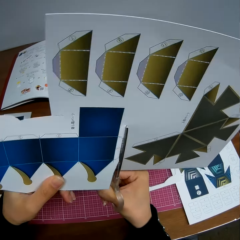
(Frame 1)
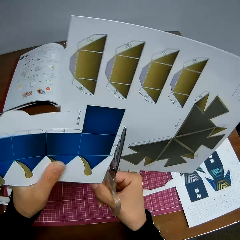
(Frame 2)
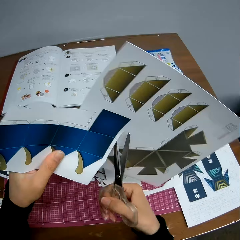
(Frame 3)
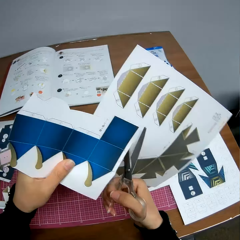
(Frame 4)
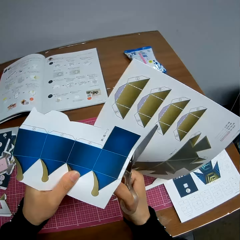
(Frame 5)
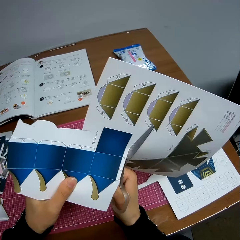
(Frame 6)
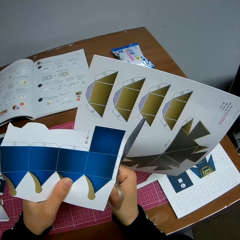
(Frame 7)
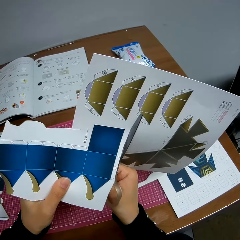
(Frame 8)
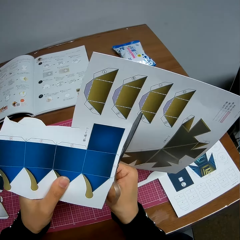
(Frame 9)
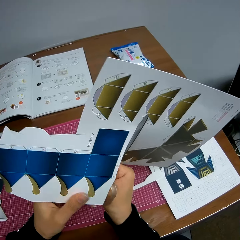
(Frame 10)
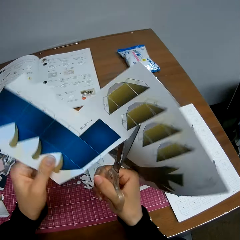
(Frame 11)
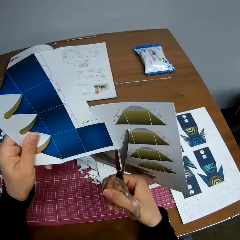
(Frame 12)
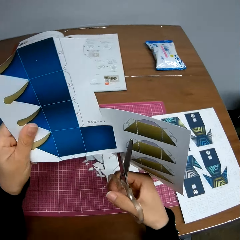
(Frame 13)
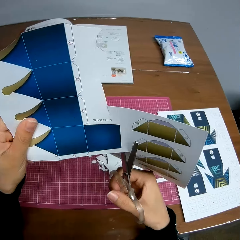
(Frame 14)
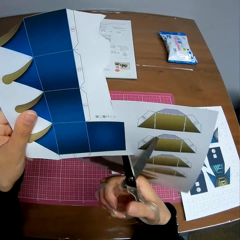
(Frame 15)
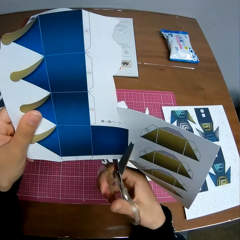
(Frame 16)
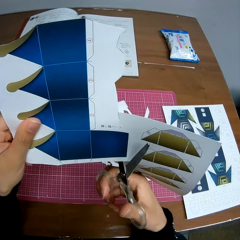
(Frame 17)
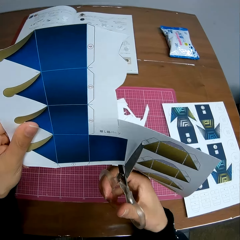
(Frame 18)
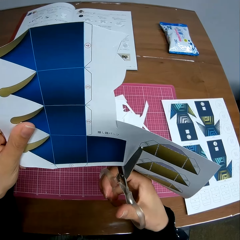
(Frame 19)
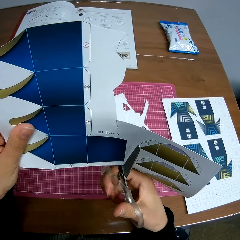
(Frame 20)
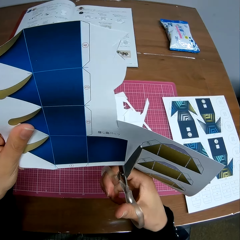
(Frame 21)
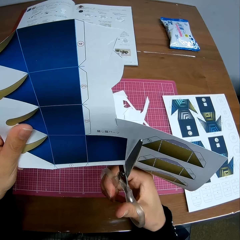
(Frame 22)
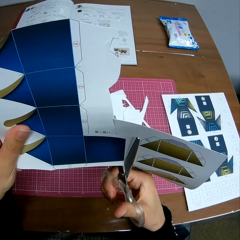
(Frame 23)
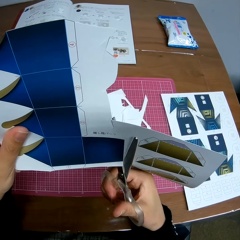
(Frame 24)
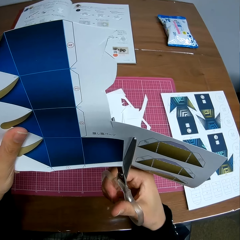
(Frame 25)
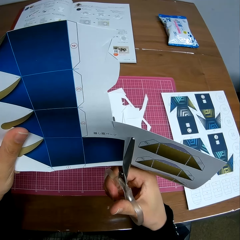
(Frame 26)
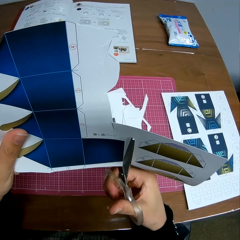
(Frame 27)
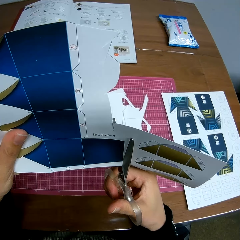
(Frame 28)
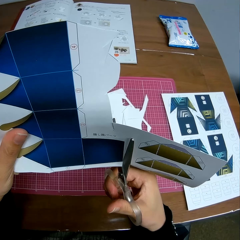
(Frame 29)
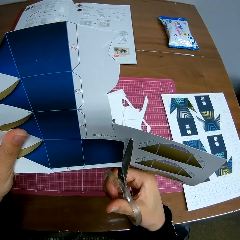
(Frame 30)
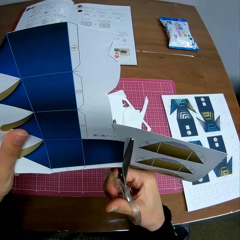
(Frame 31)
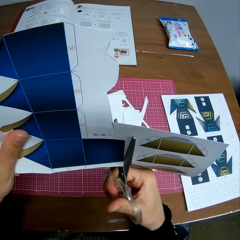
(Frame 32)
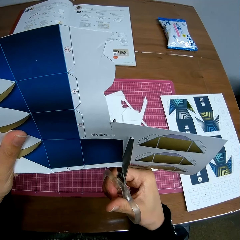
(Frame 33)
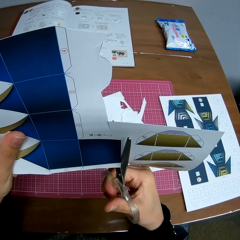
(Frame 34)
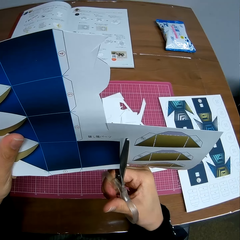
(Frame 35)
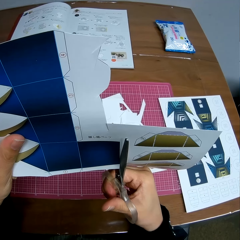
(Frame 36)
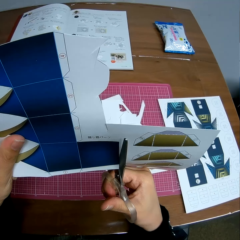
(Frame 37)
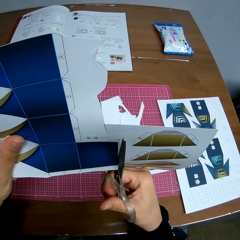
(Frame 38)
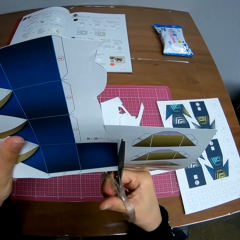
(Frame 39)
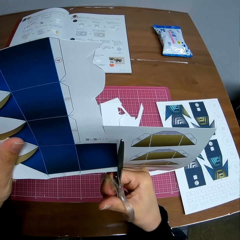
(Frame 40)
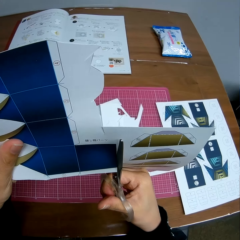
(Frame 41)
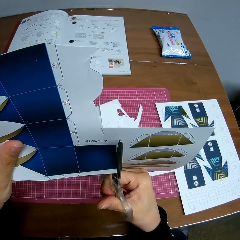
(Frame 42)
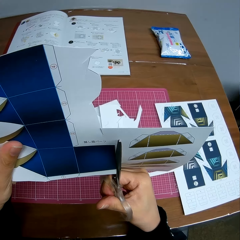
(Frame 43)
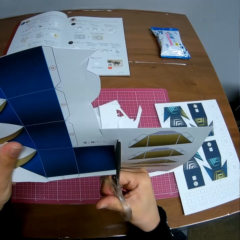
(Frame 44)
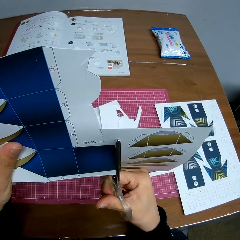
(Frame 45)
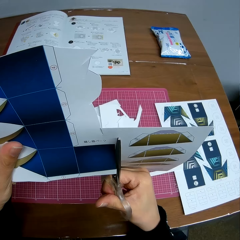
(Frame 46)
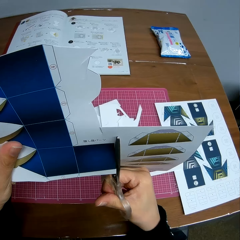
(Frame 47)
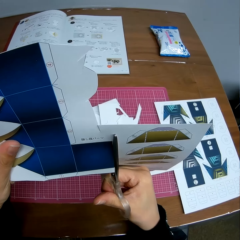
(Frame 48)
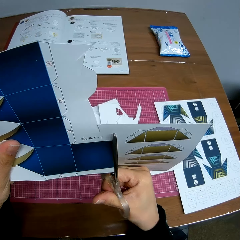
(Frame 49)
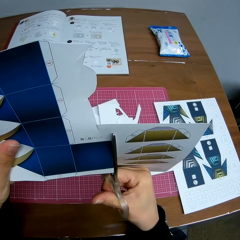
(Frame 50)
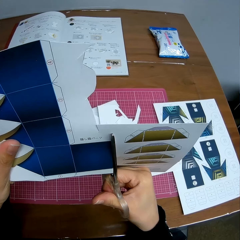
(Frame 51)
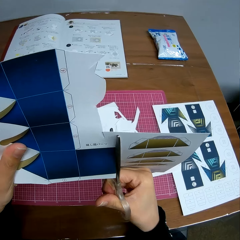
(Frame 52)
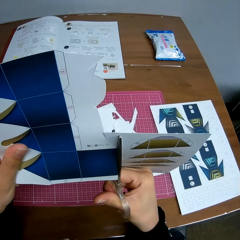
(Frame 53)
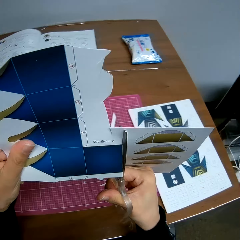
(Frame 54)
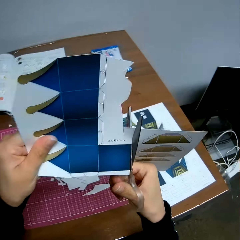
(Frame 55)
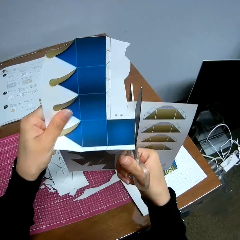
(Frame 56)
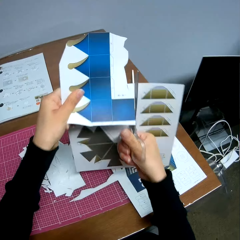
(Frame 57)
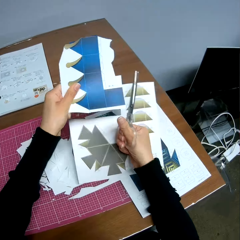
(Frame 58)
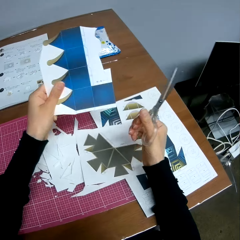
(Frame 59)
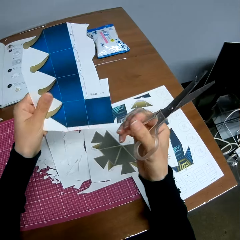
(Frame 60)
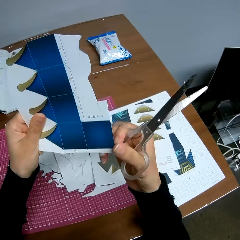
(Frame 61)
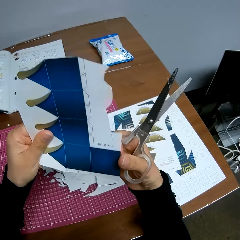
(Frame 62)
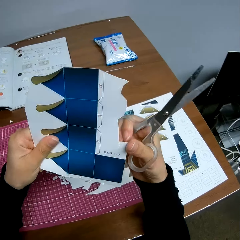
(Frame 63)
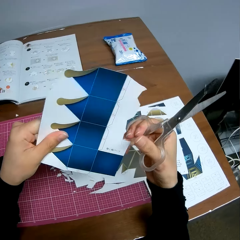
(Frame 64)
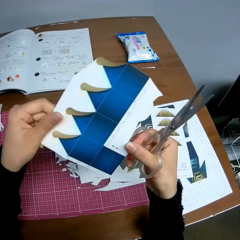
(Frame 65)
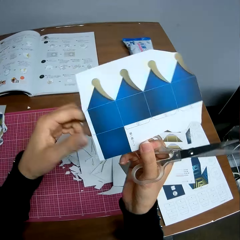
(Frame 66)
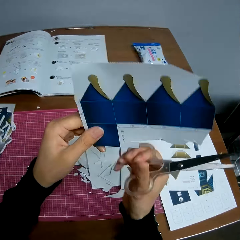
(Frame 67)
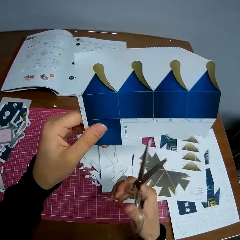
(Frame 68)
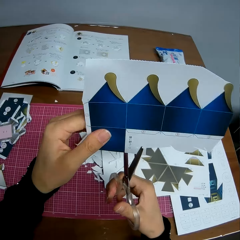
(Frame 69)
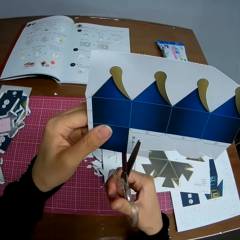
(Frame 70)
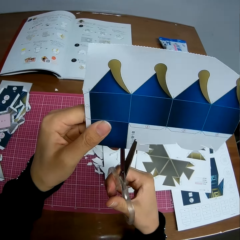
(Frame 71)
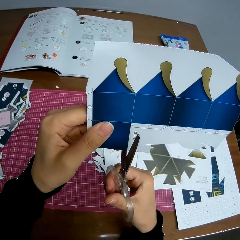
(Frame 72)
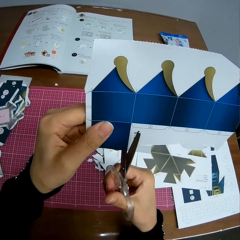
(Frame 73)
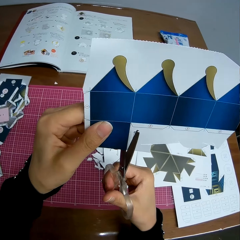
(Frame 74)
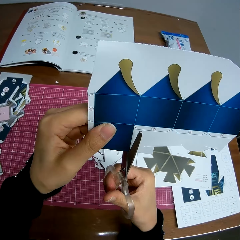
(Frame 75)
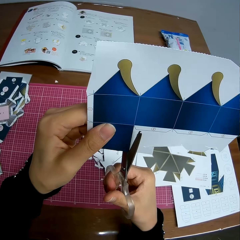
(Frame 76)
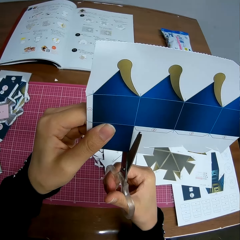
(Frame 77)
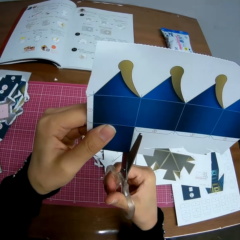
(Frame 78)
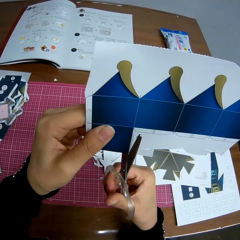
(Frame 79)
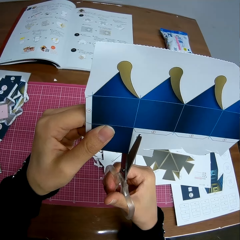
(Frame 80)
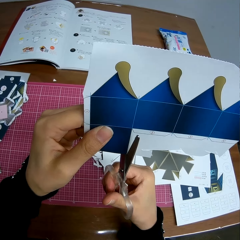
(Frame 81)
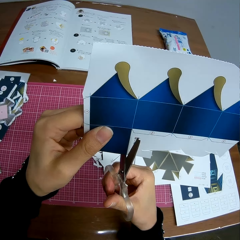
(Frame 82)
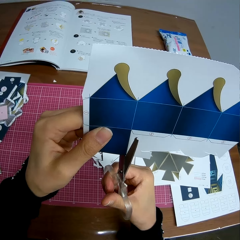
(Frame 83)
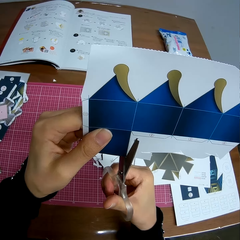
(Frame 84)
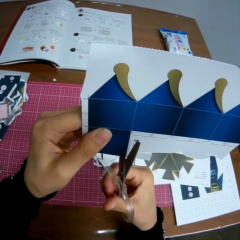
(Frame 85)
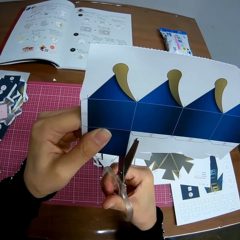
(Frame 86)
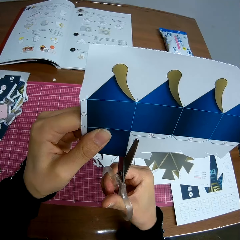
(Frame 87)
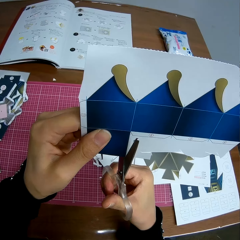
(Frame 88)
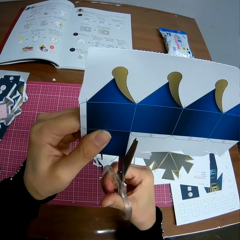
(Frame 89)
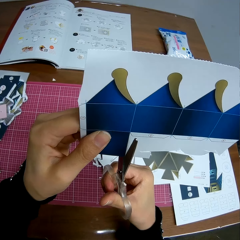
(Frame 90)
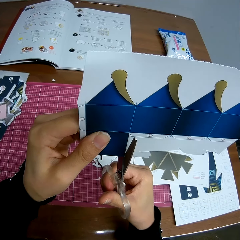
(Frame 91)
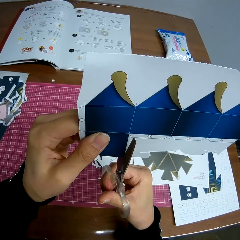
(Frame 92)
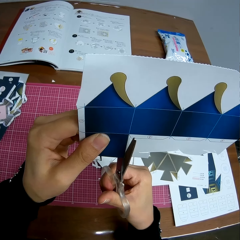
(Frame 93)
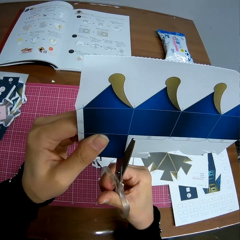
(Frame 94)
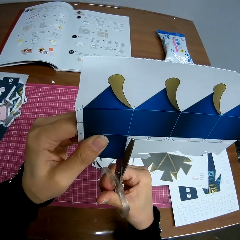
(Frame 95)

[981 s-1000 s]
The camera wearer drops a part of the paper on the table. She rubs the paper craft. She adjusts the paper in her hands. She continues cutting the paper with the scissors.

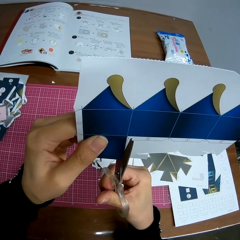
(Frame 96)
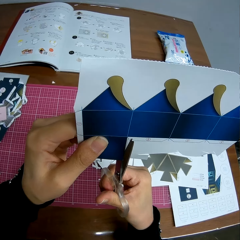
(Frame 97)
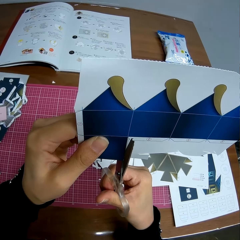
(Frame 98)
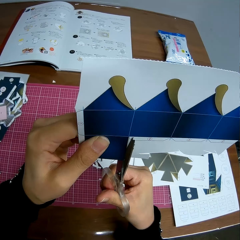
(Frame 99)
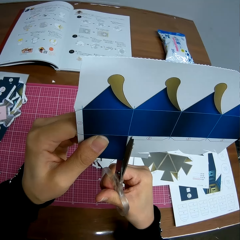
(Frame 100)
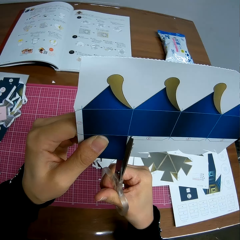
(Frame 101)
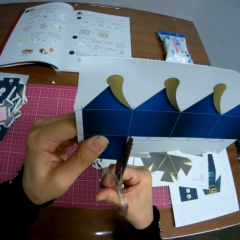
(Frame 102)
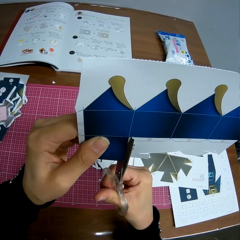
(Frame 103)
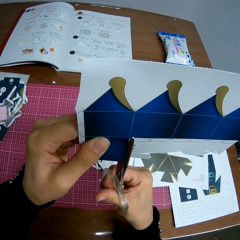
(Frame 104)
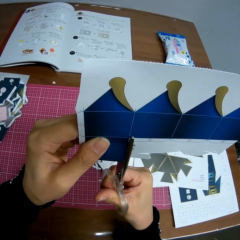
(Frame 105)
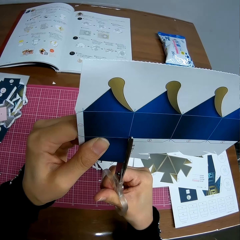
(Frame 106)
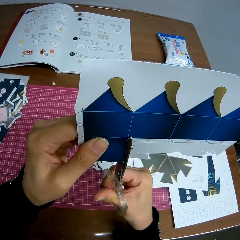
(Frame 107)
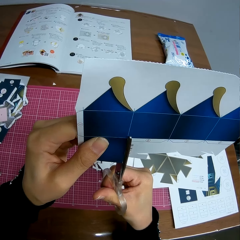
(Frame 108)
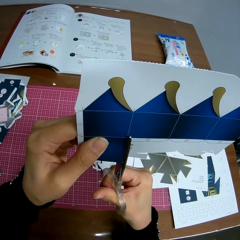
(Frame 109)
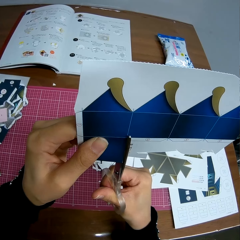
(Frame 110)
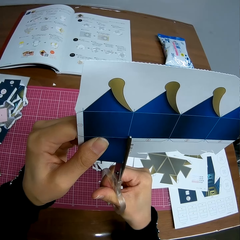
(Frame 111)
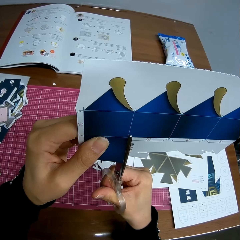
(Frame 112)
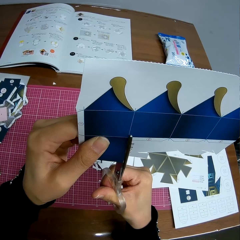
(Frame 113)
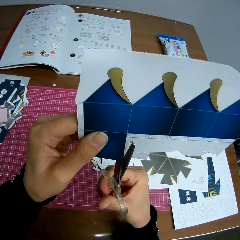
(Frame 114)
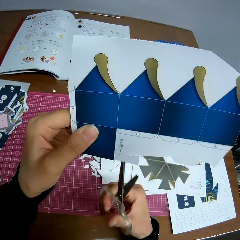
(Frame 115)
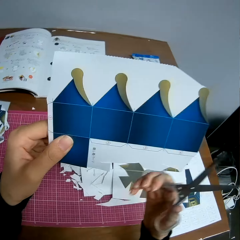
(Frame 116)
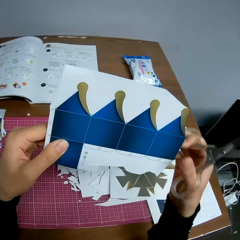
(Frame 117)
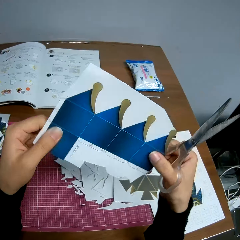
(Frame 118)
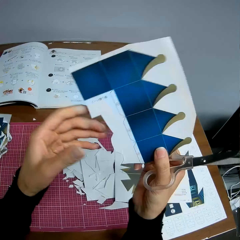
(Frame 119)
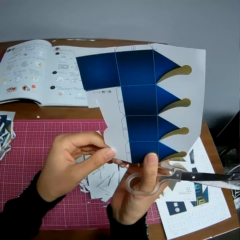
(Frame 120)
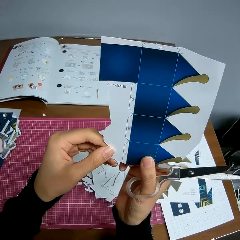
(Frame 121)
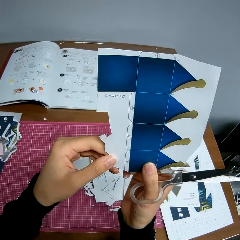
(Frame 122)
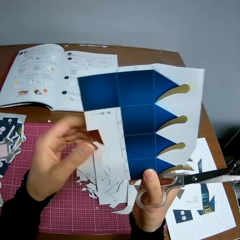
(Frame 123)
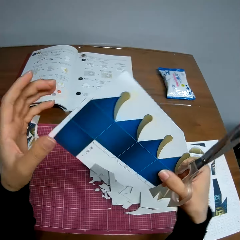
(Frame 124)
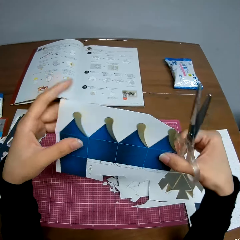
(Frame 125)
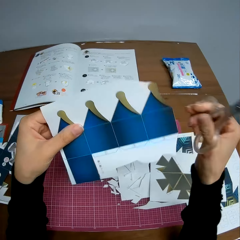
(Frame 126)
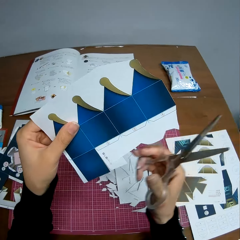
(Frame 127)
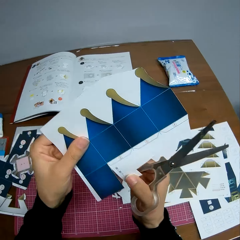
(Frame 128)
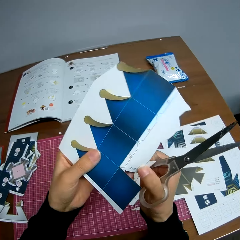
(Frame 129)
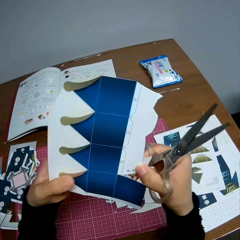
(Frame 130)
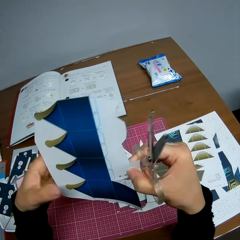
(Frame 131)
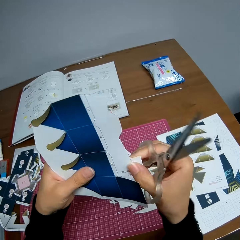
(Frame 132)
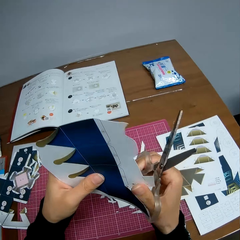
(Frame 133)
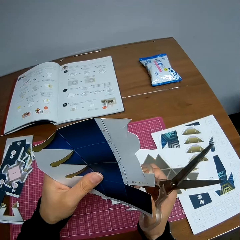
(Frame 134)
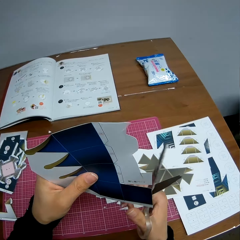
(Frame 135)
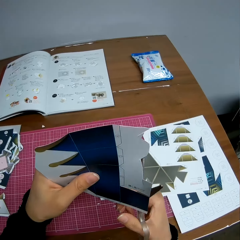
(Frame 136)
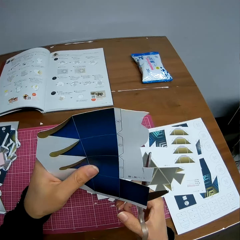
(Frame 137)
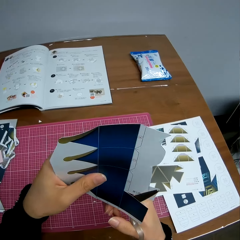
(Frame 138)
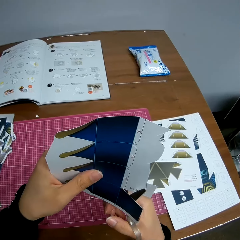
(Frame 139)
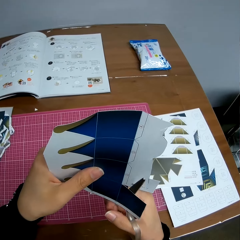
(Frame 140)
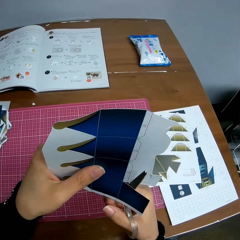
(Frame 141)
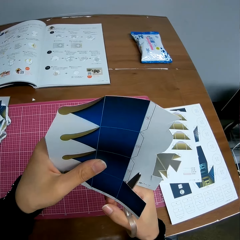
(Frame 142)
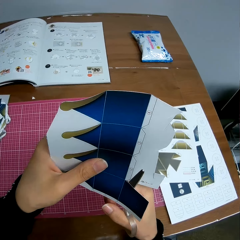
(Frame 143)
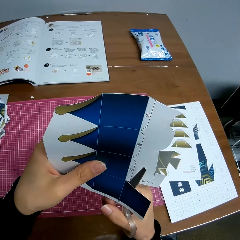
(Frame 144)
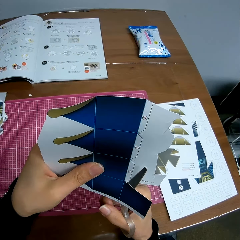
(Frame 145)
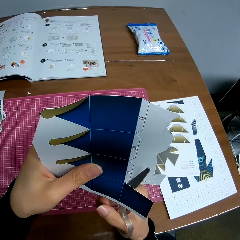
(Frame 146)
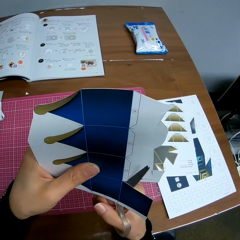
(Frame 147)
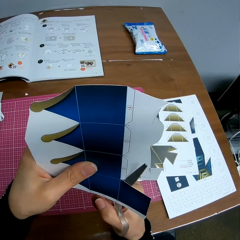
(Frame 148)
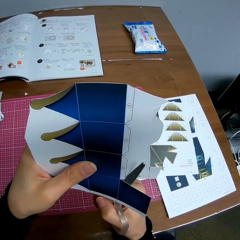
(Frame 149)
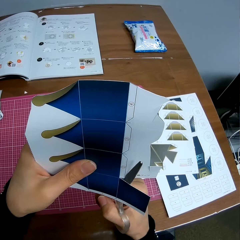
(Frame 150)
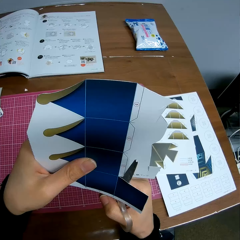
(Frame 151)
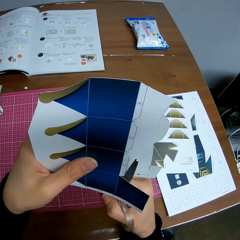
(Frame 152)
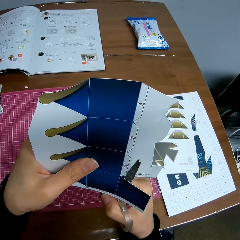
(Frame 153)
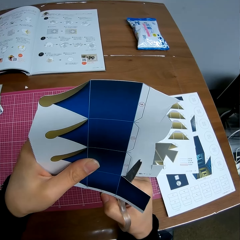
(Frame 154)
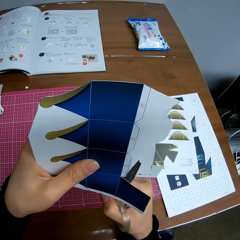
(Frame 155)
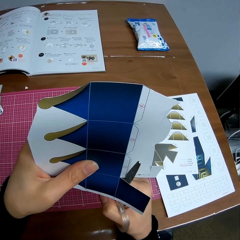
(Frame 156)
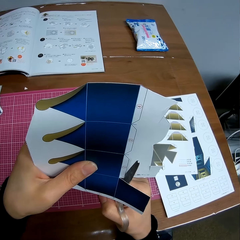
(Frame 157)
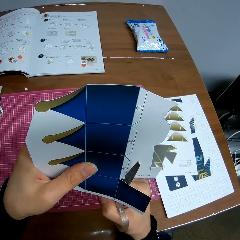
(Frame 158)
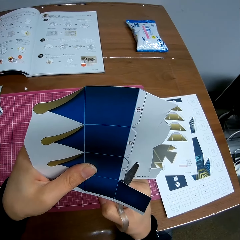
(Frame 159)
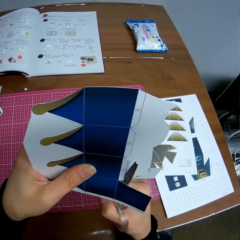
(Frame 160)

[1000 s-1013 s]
The camera wearer turns the paper craft. She adjusts the paper in her hands. She continues cutting the paper with the scissors.
